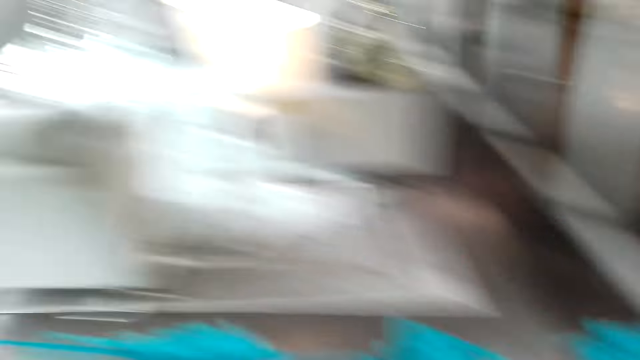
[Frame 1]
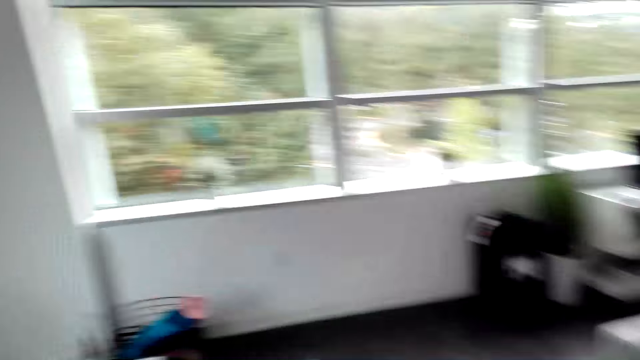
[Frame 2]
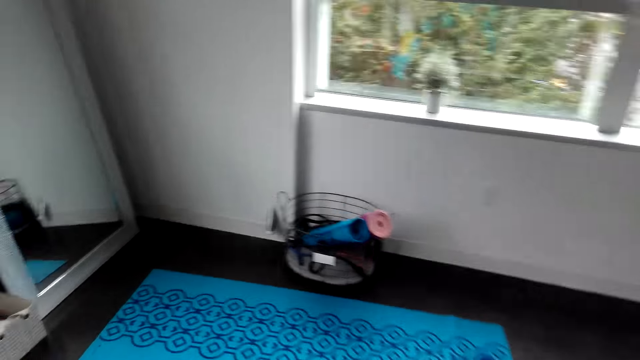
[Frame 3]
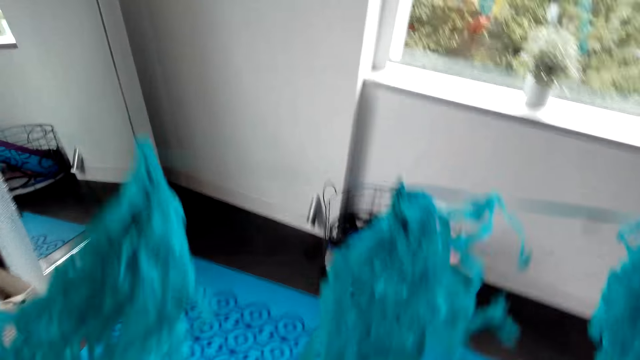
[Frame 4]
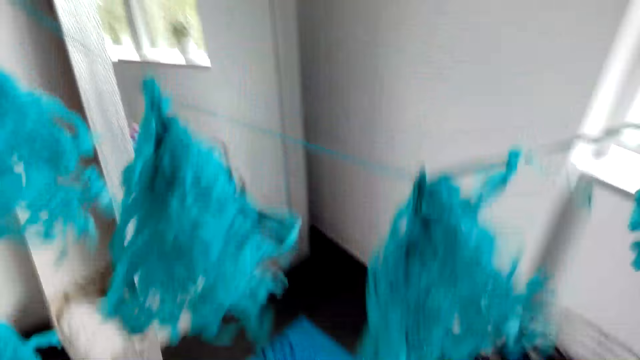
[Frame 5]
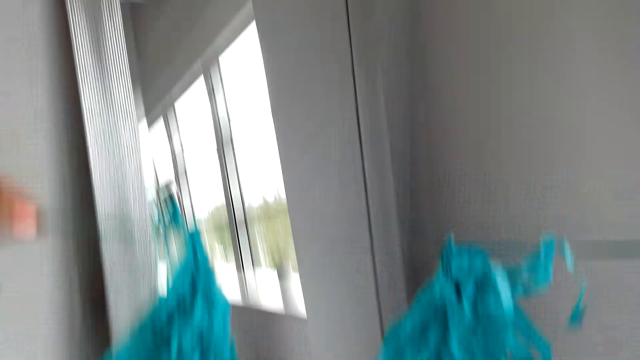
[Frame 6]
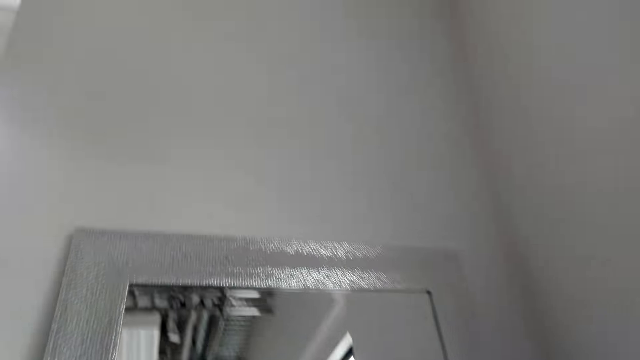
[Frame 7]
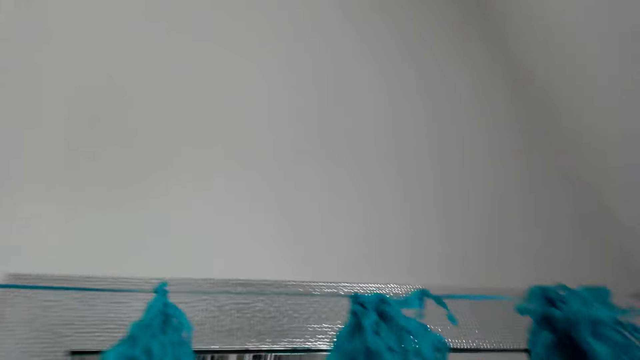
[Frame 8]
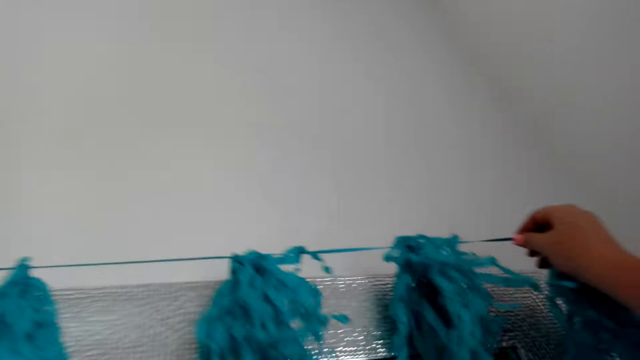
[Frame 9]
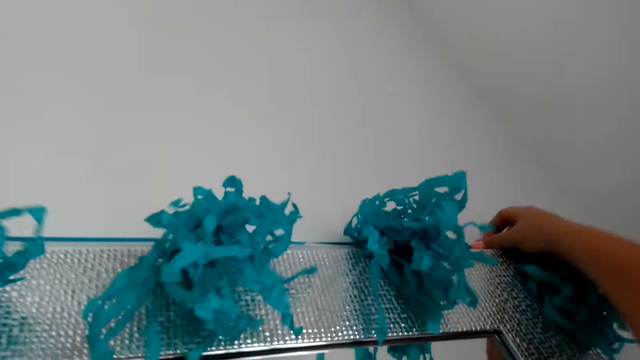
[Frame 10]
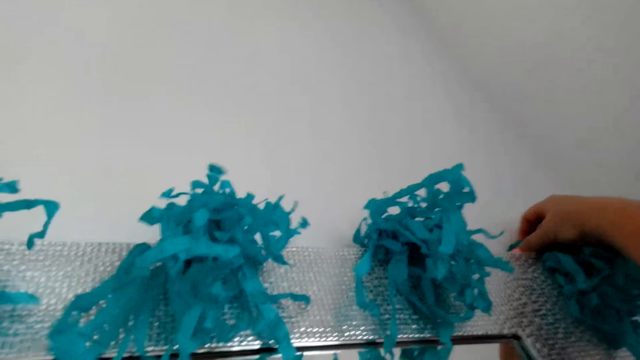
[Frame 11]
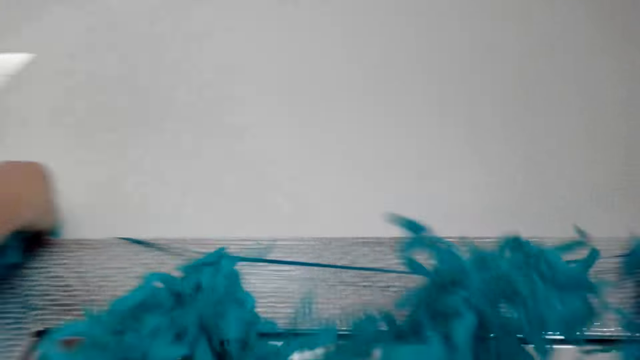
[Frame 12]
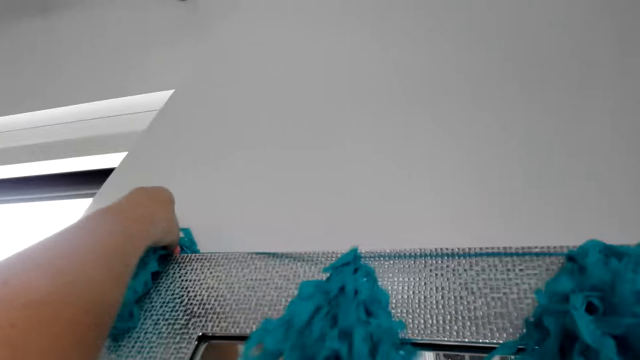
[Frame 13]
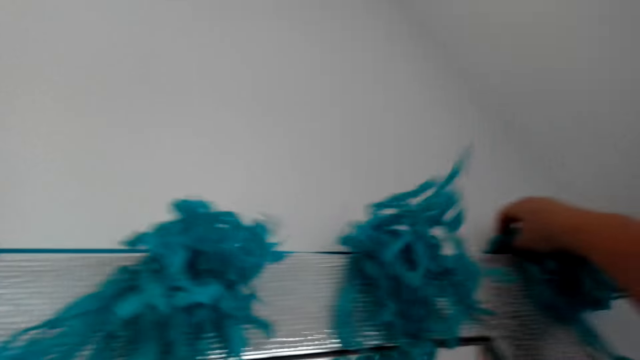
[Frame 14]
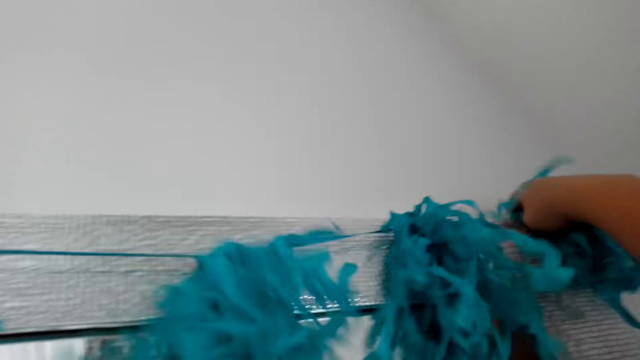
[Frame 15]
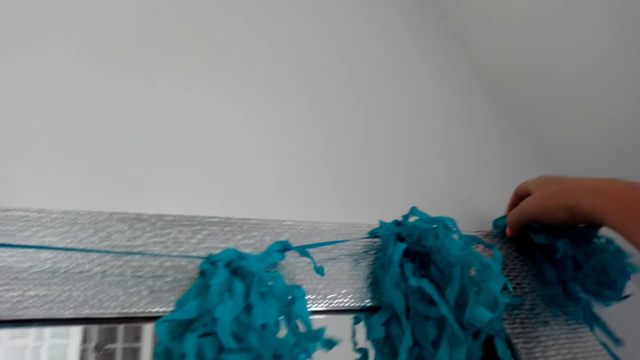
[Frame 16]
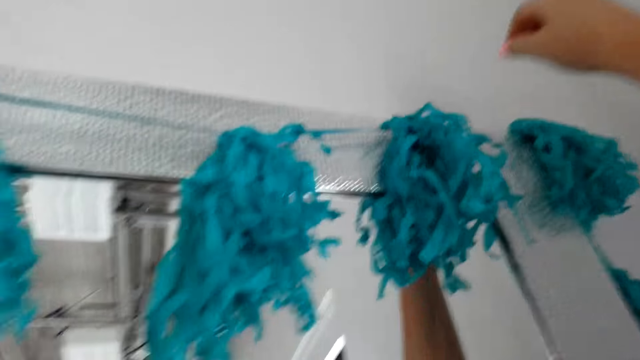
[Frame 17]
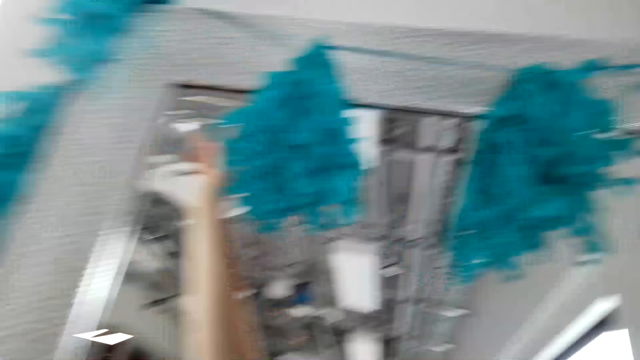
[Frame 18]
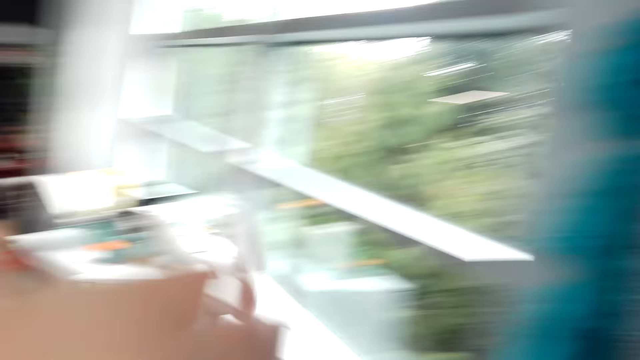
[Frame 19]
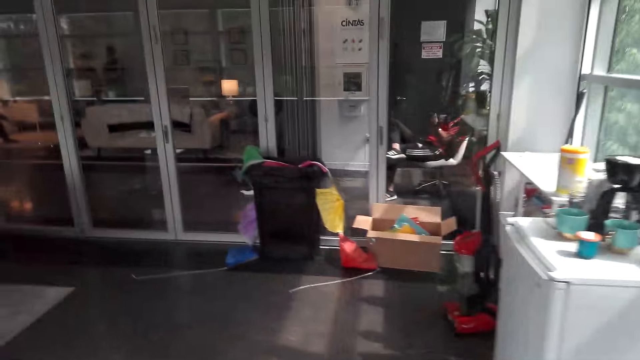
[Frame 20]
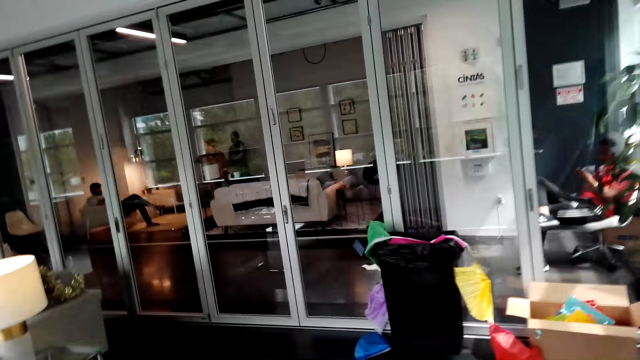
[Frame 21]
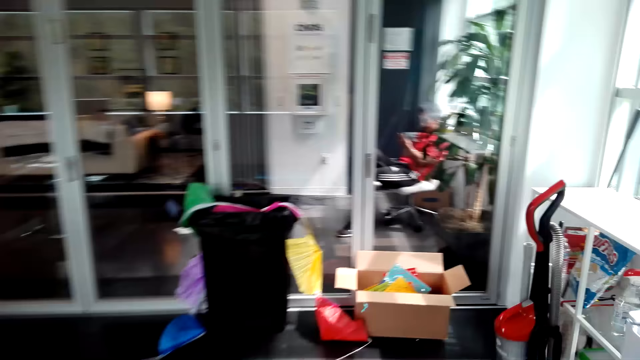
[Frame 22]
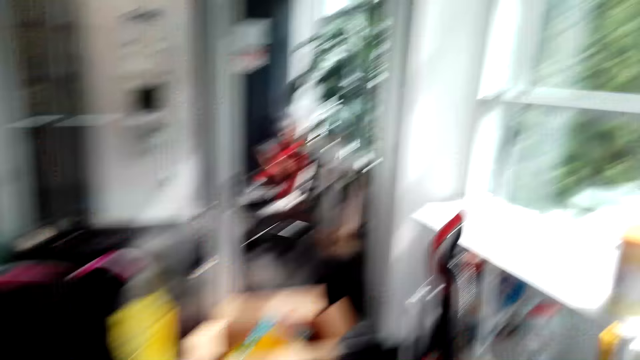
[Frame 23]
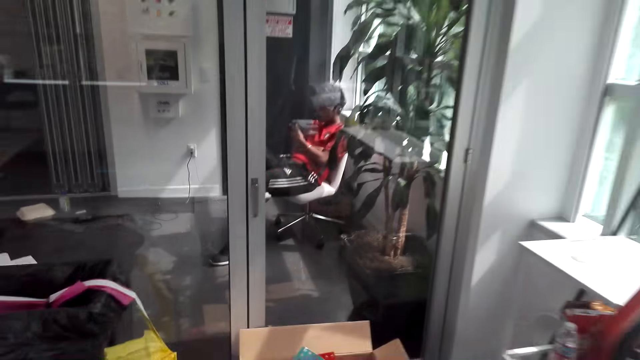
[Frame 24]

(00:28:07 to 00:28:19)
The camera wearer walks in the room. They put the decoration materials on the wall. They walk in the room.

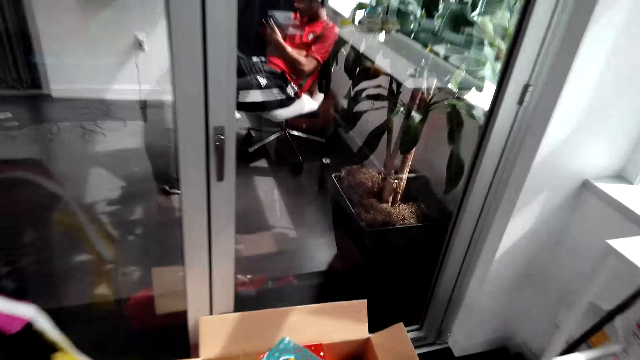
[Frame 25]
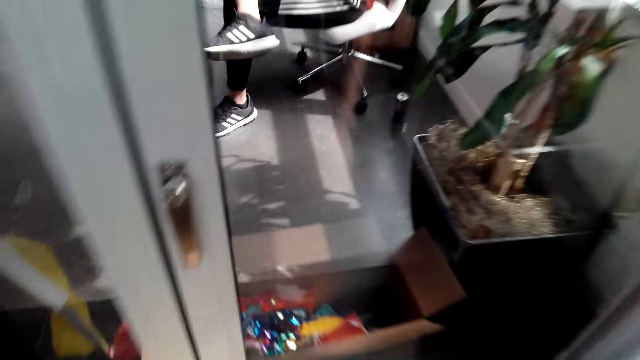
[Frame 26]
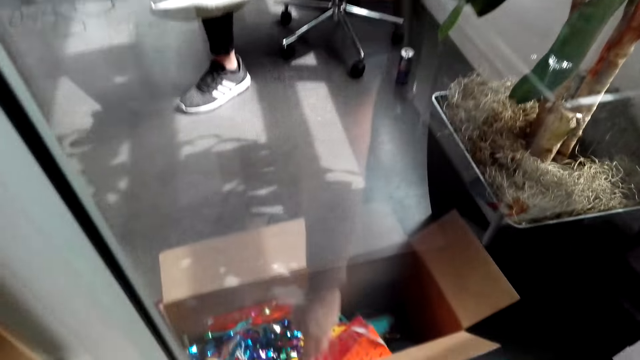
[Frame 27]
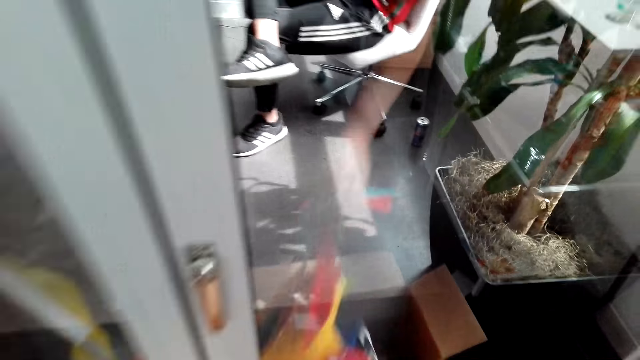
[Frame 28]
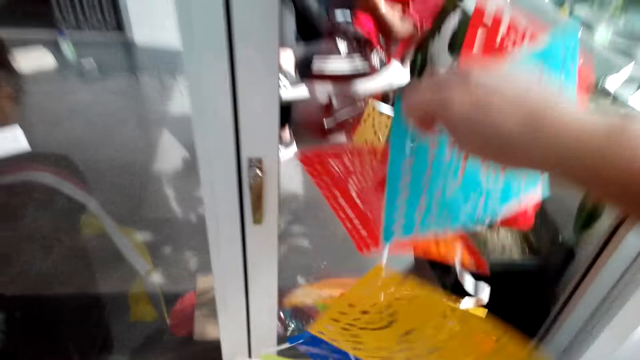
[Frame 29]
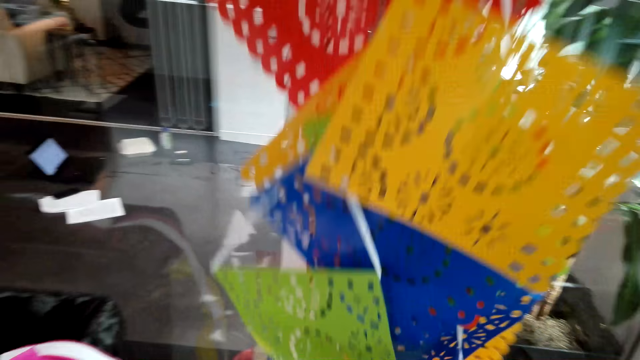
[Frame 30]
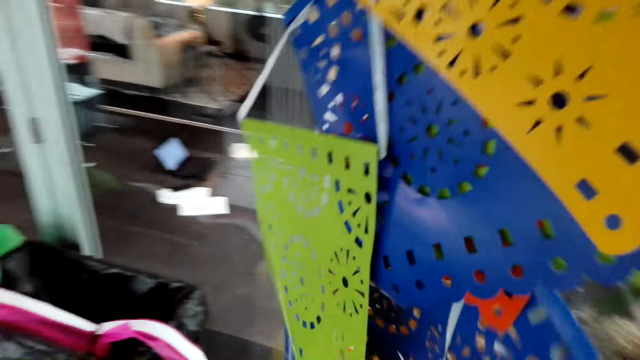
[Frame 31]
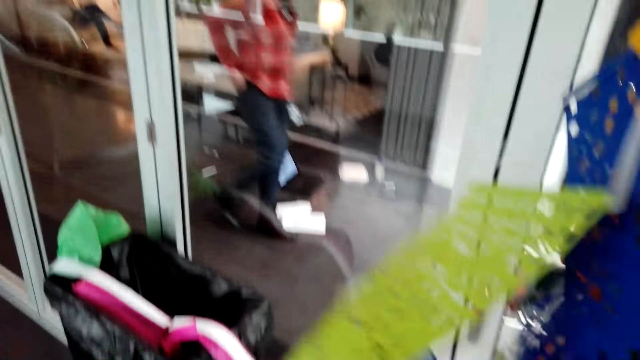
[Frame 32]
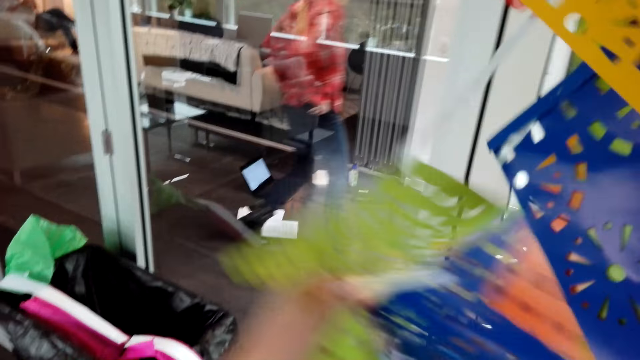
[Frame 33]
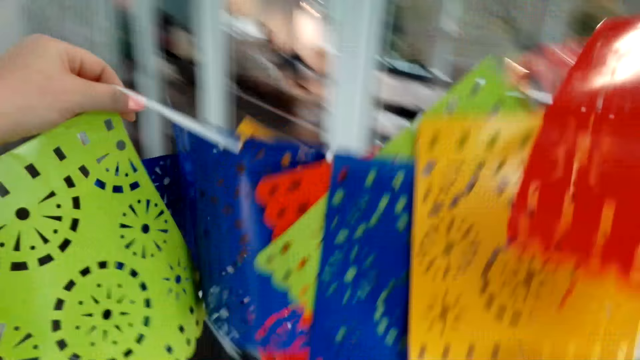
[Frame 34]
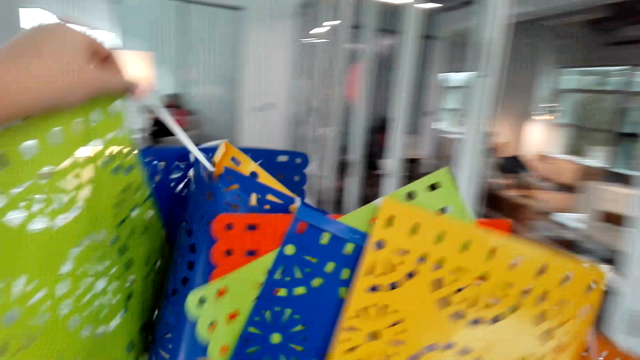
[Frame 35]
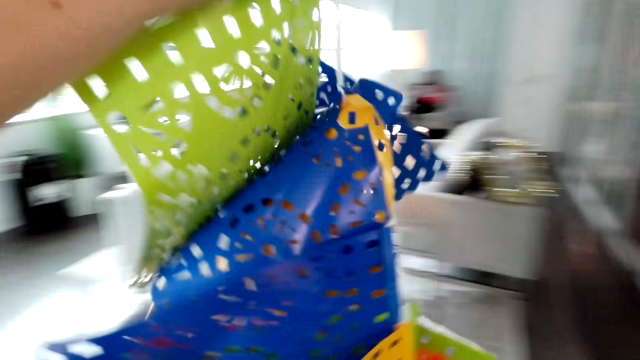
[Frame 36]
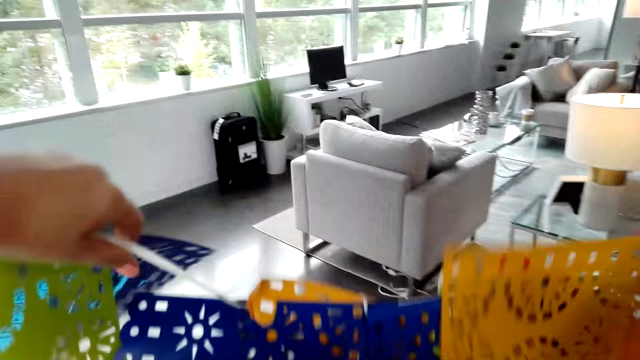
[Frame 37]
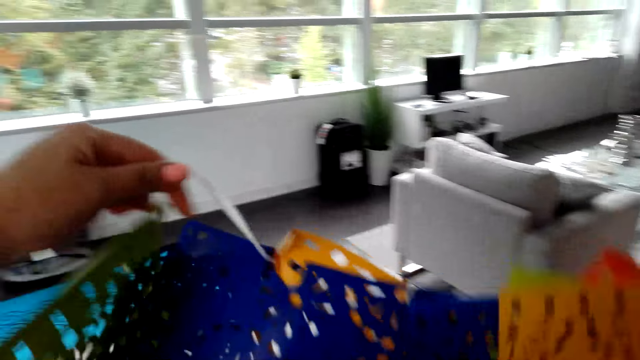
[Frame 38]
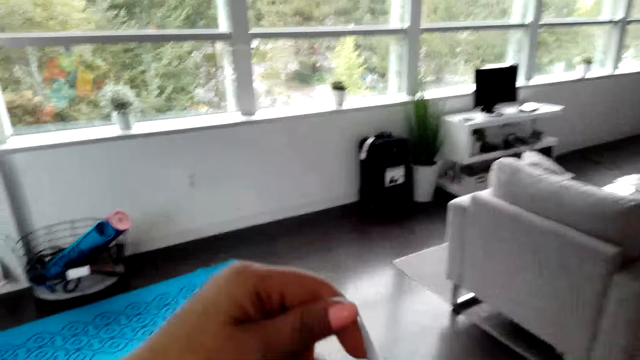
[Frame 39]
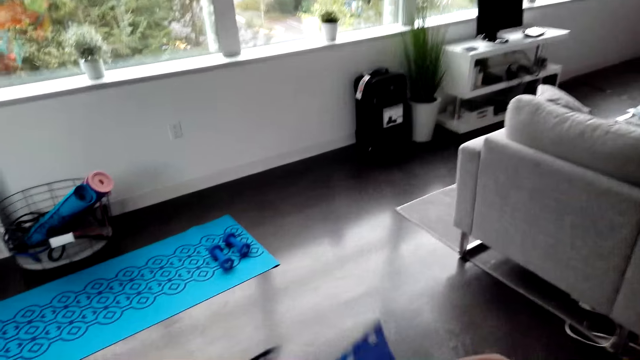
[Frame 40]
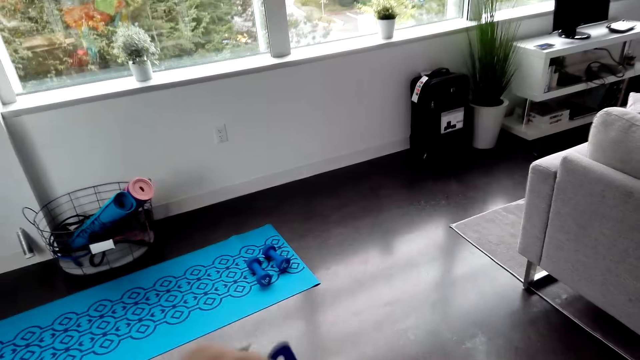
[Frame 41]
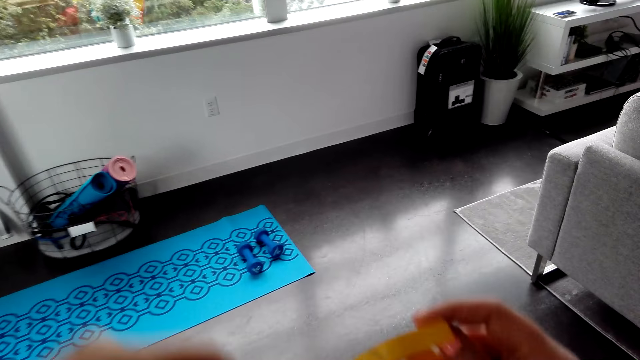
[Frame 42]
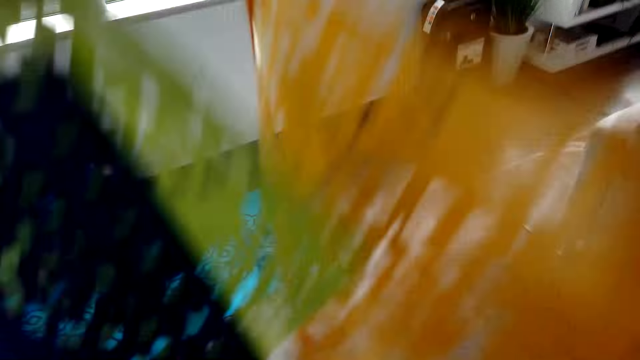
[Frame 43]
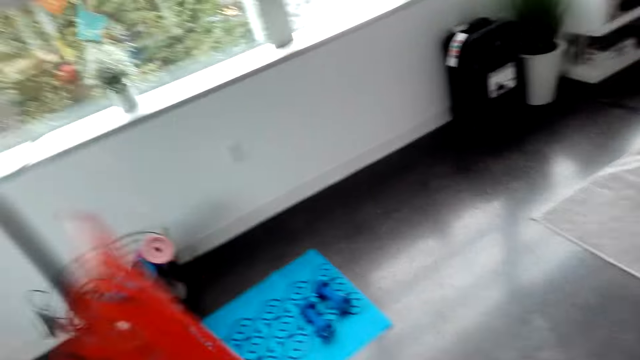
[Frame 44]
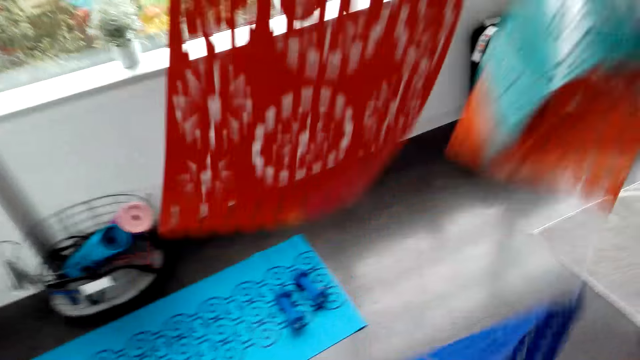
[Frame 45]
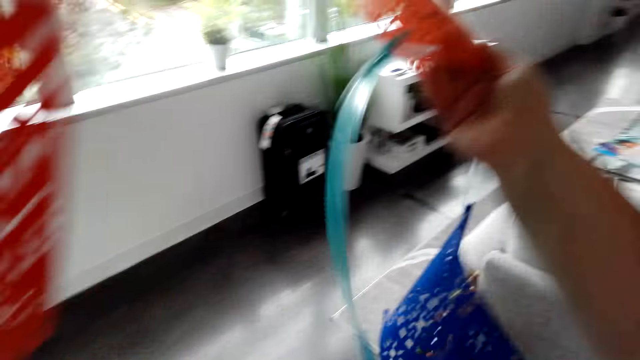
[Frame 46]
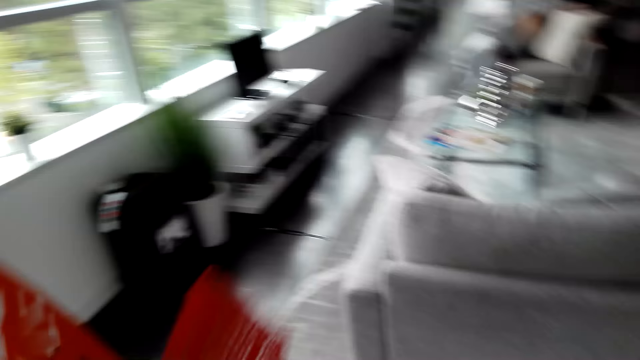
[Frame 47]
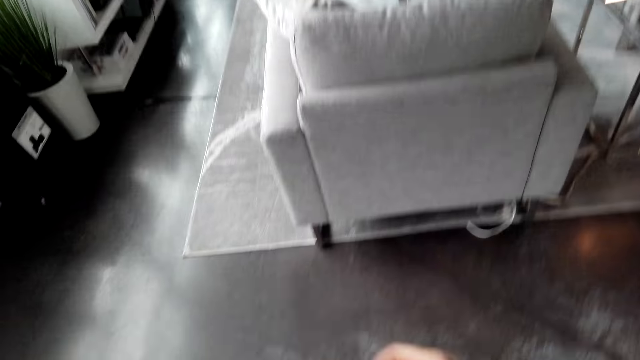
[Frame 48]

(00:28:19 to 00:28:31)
The camera wearer picks up decoration materials from the box. They walk in the room. They sort the decoration materials.
